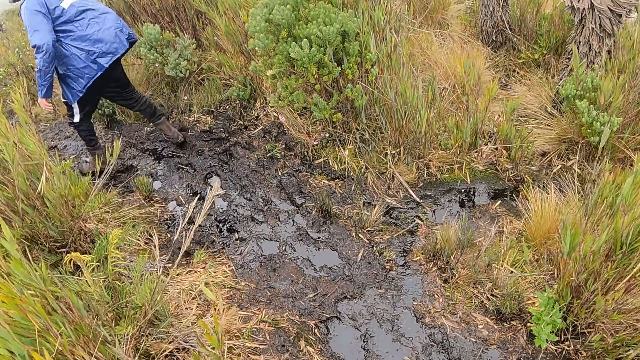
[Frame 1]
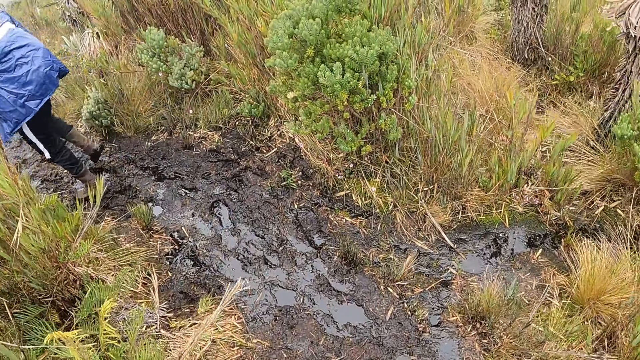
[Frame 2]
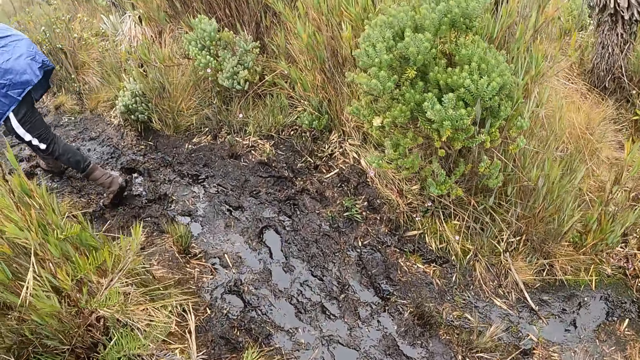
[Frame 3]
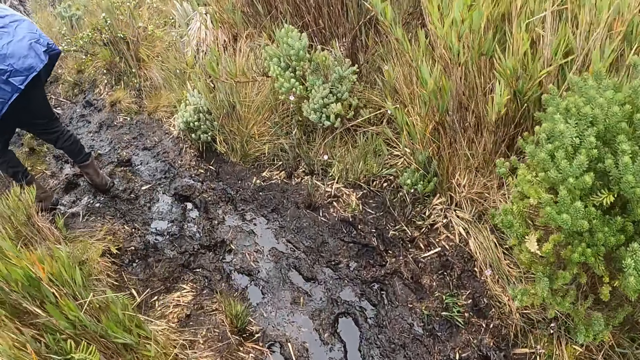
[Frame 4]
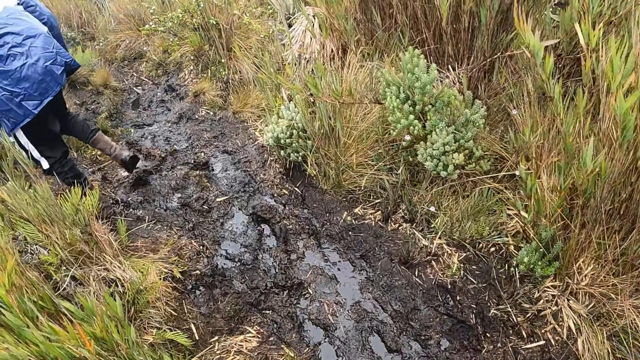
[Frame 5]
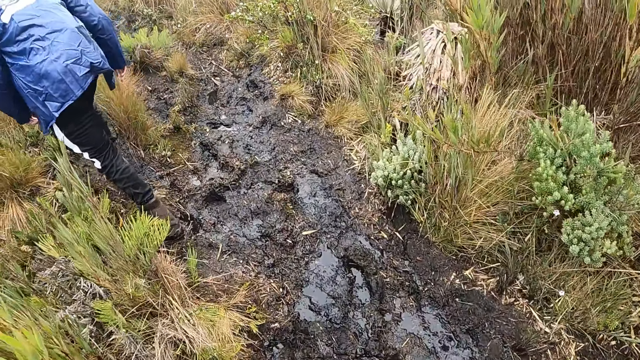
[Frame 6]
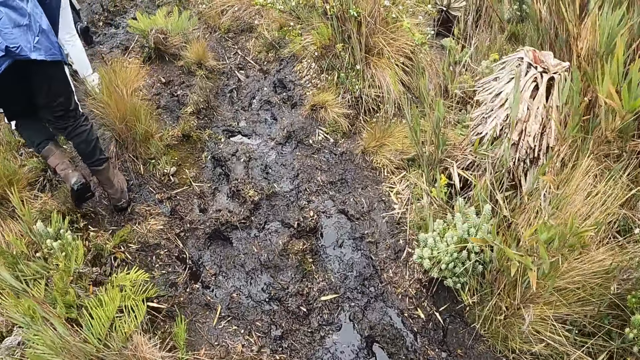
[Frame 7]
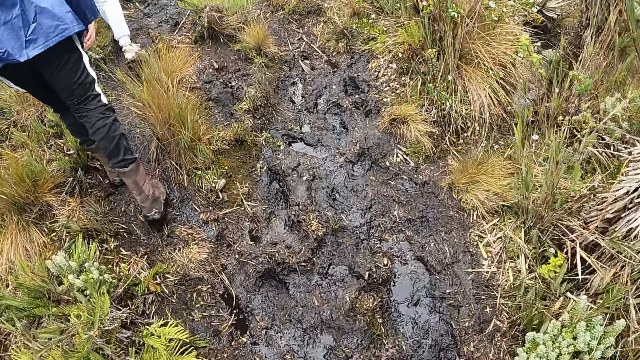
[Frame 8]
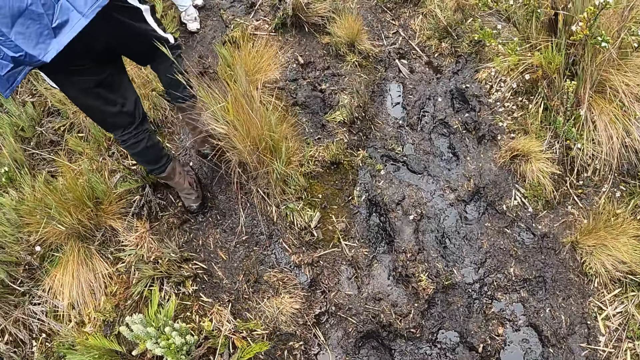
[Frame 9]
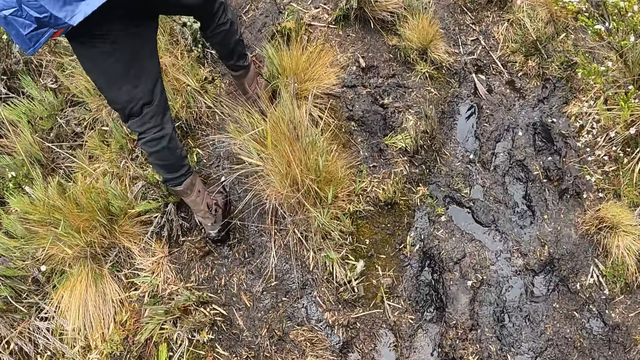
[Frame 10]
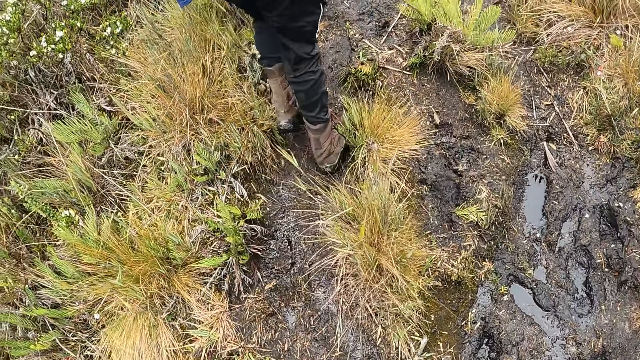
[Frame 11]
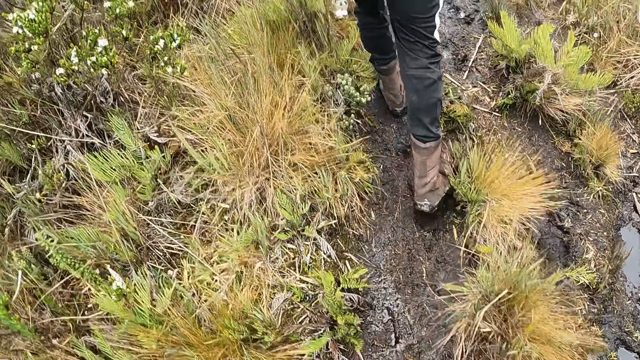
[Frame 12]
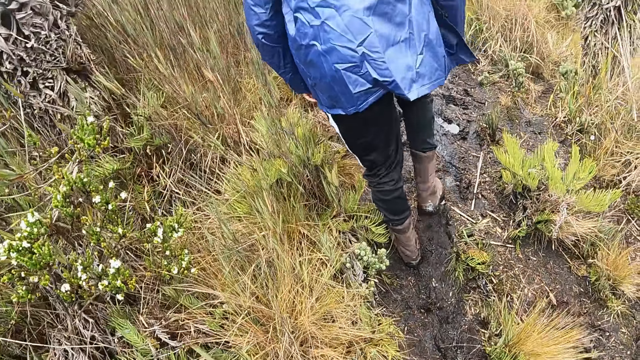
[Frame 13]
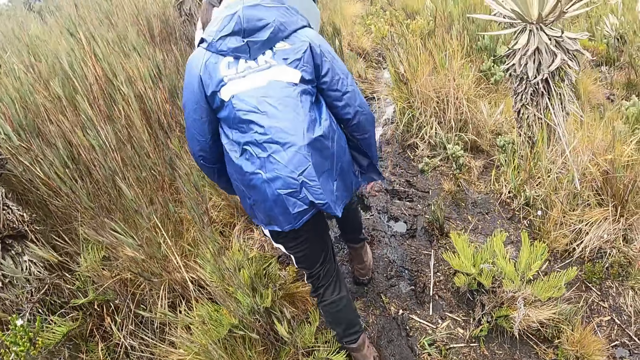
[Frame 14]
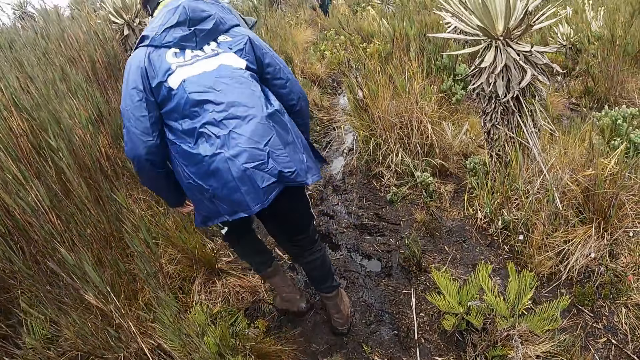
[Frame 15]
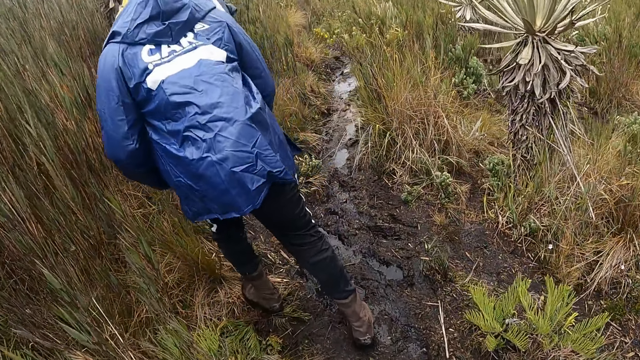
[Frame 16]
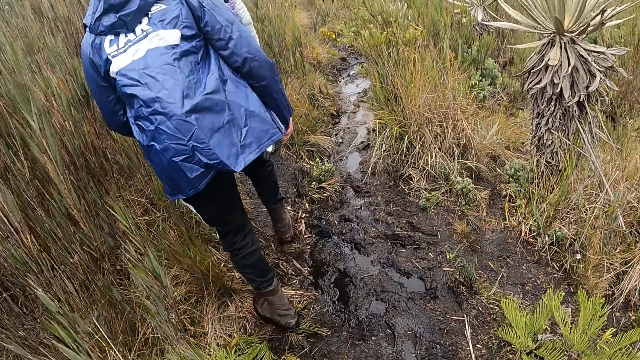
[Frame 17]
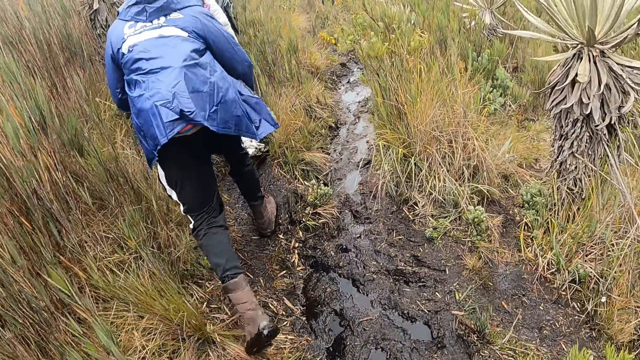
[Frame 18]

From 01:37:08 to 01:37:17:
A person walks on the rough road.

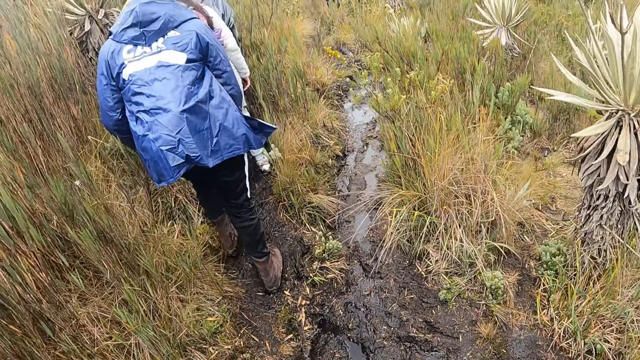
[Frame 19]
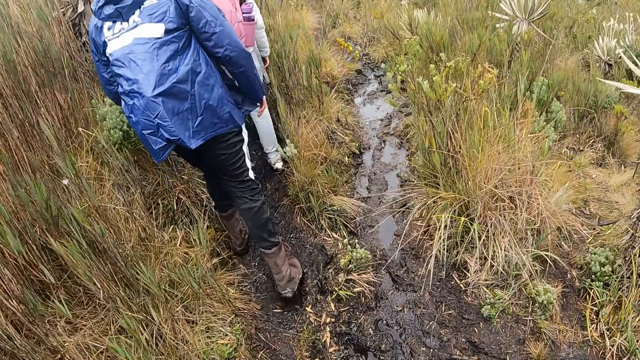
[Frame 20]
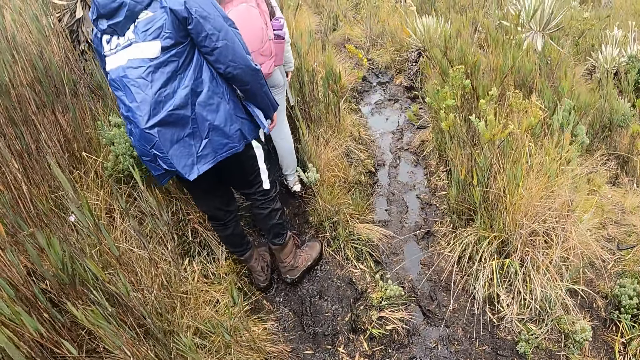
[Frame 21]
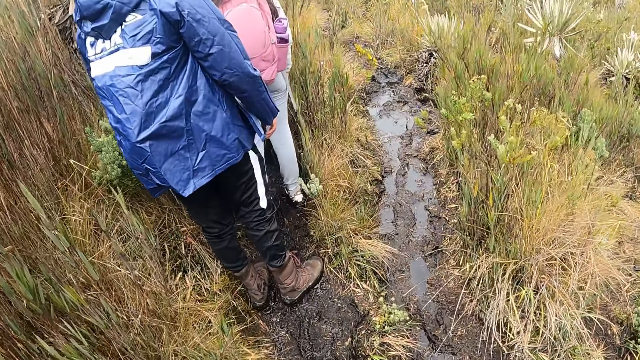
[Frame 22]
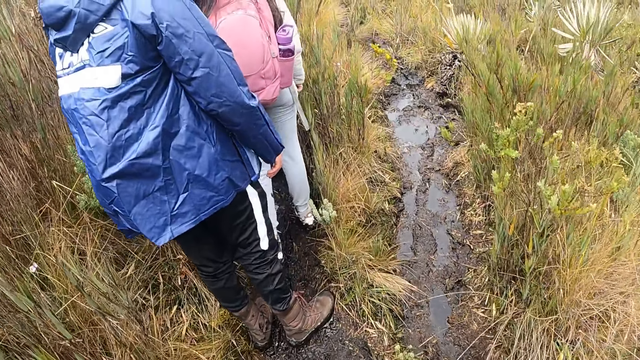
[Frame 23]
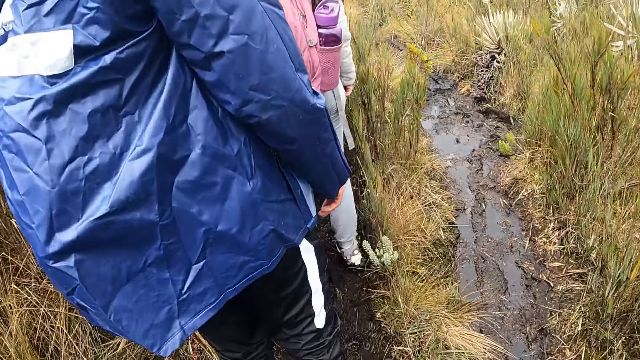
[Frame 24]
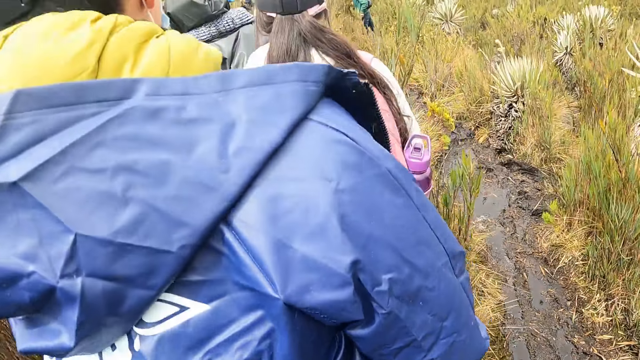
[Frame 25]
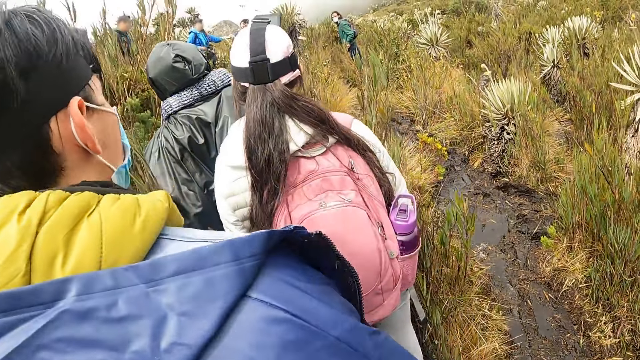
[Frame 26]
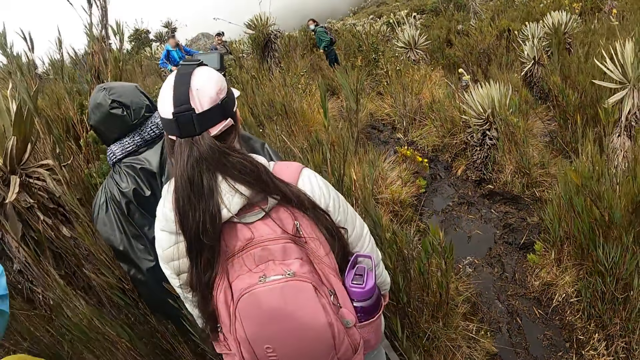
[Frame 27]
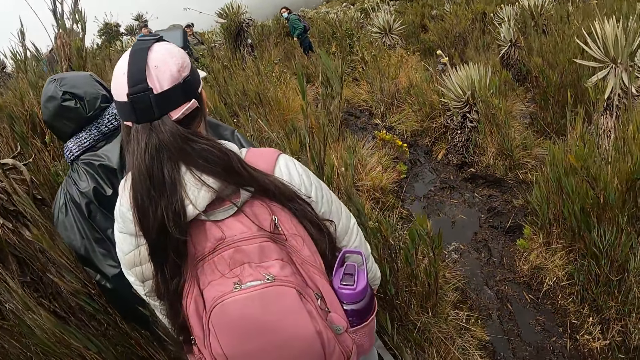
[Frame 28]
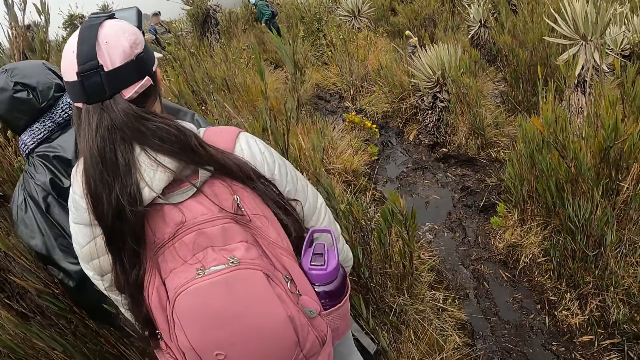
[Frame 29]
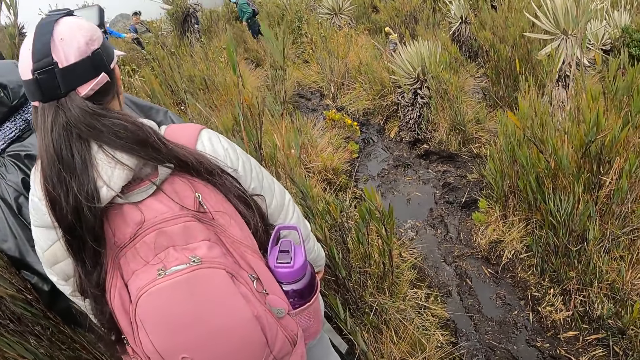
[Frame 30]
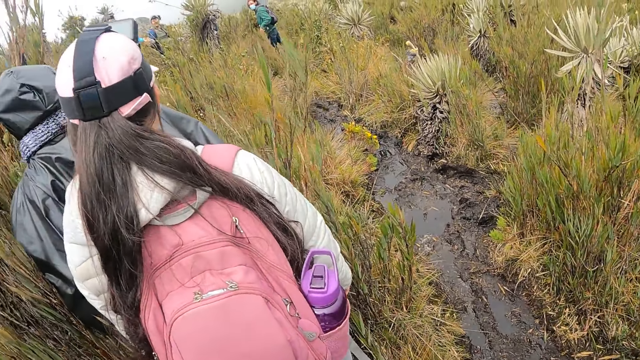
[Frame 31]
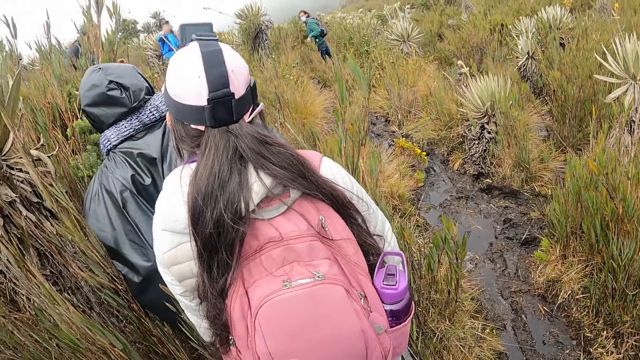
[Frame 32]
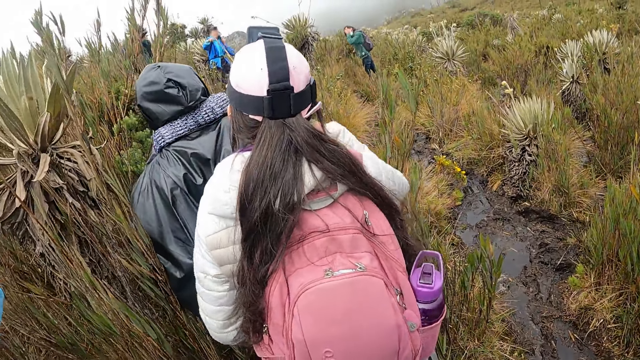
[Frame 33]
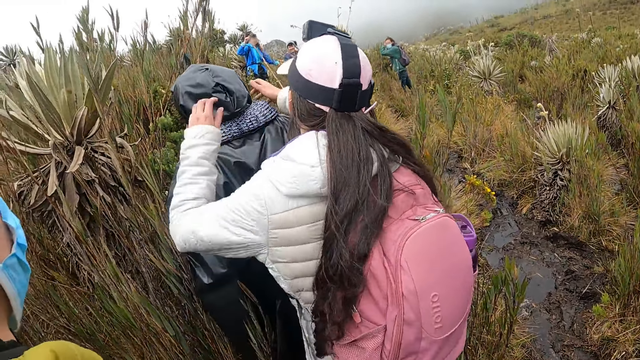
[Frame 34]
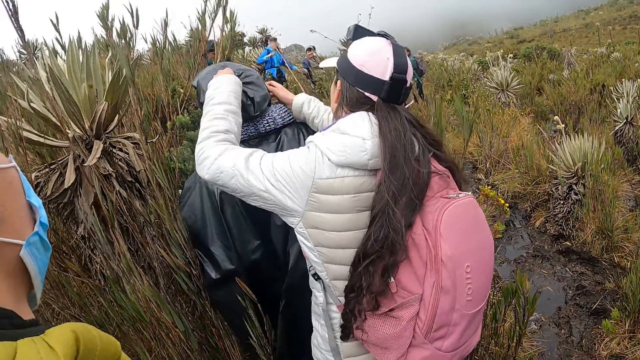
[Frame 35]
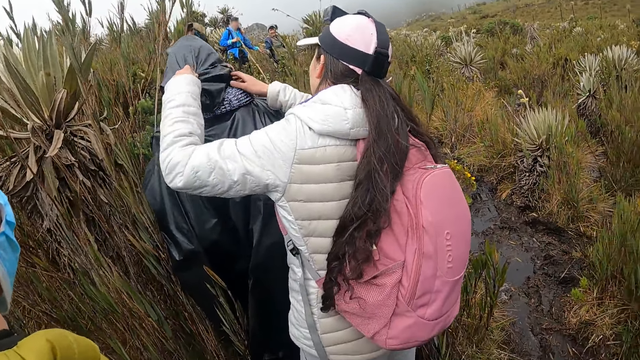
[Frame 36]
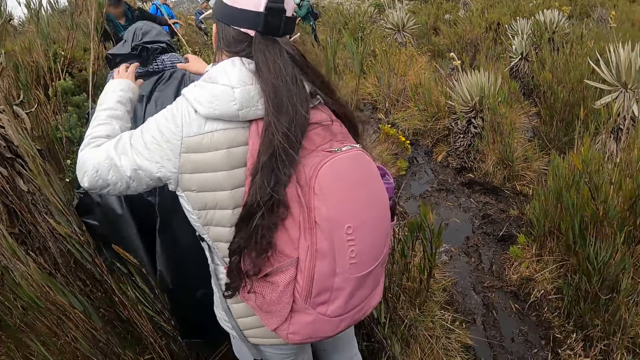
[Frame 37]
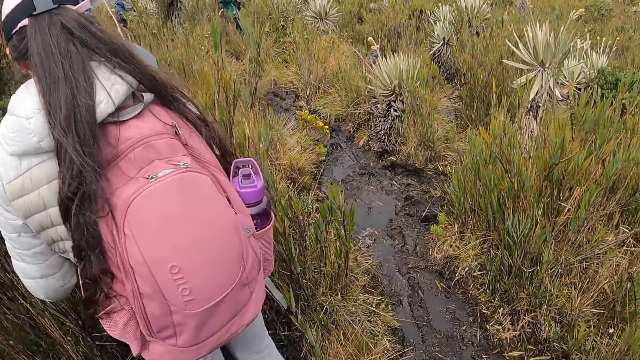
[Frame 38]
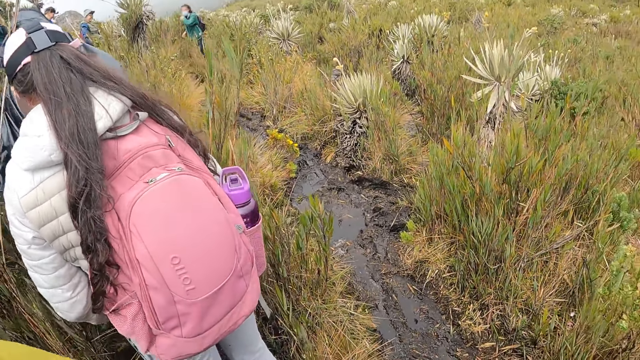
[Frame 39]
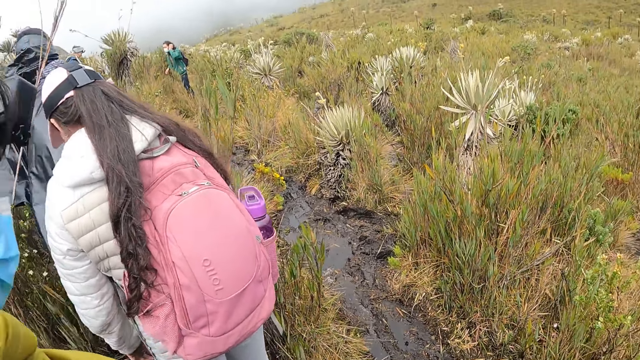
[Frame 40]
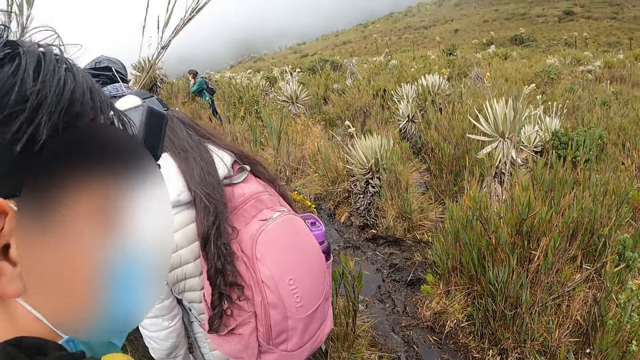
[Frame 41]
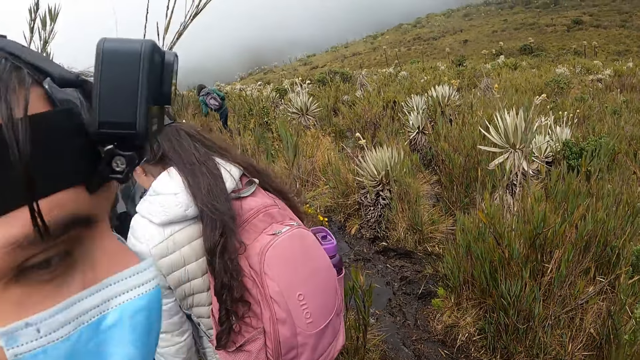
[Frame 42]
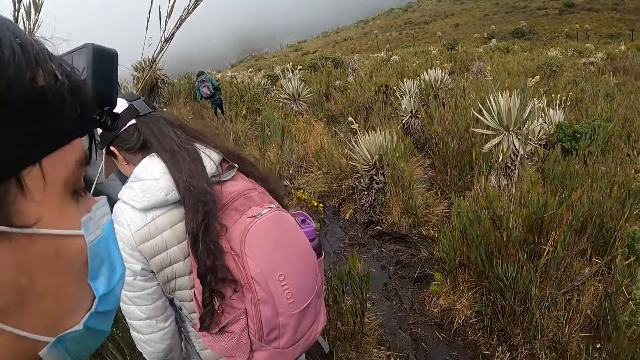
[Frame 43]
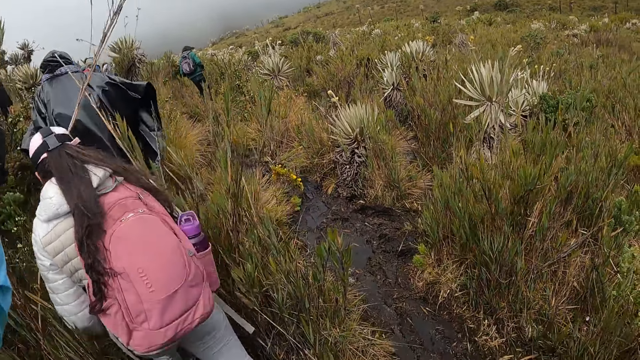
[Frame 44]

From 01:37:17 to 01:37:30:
A person walks on the rough road. The person stands on the rough road. A second person stands in the field. A third person stands in the field. A fourth person looks back. A fifth person looks back. A sixth person looks back. The first person adjusts the cap on the third person's head. Another person walks back. The third person walks on the rough road.
